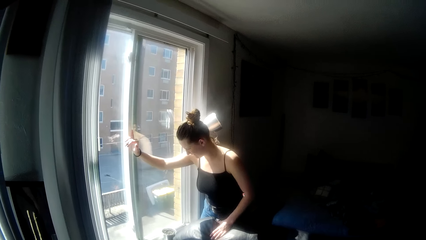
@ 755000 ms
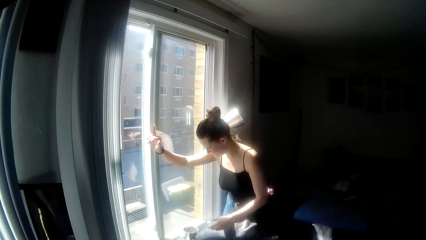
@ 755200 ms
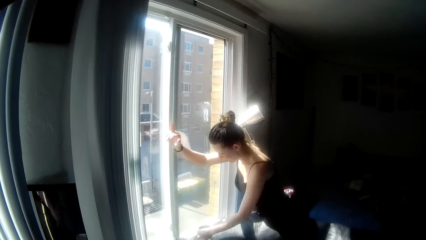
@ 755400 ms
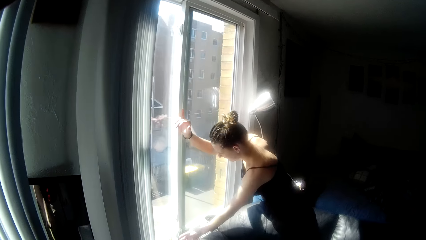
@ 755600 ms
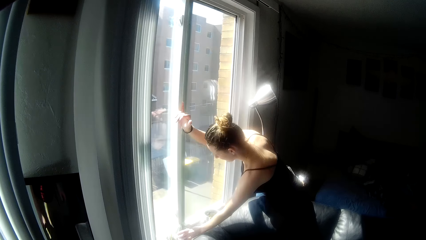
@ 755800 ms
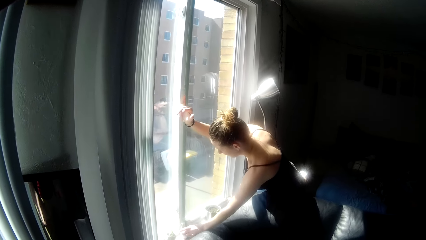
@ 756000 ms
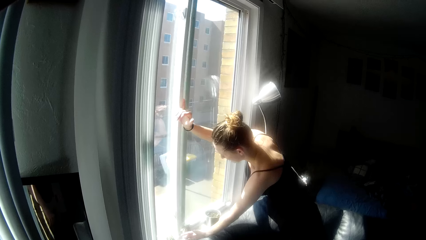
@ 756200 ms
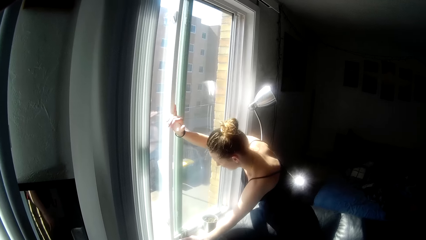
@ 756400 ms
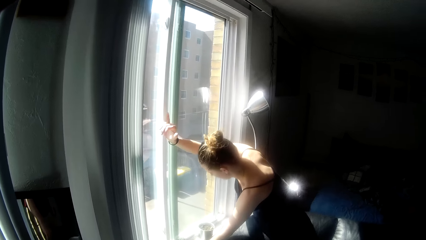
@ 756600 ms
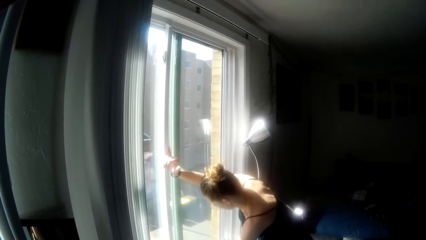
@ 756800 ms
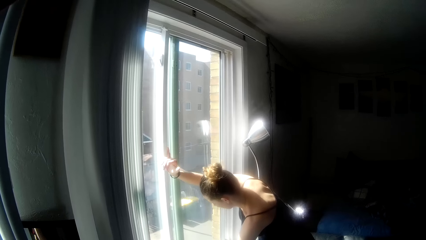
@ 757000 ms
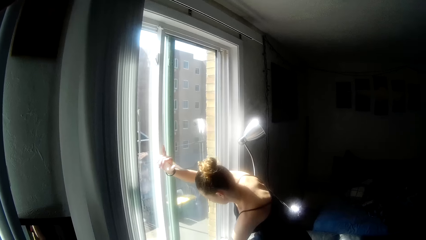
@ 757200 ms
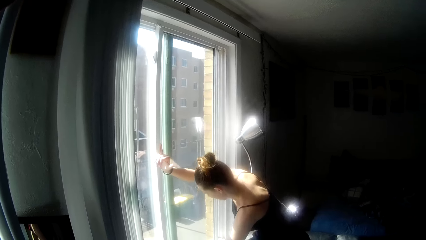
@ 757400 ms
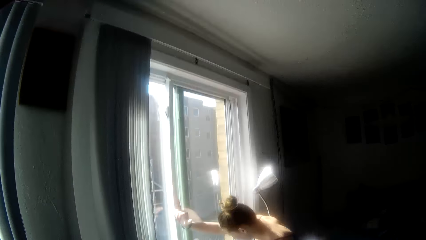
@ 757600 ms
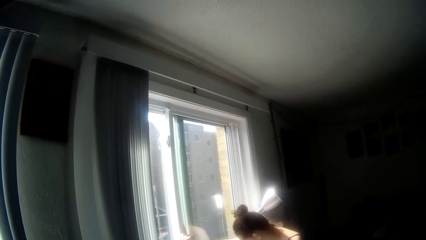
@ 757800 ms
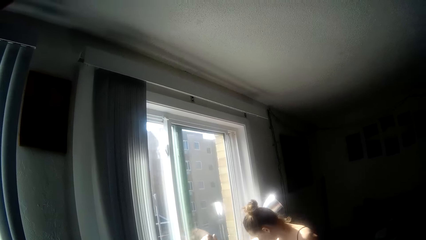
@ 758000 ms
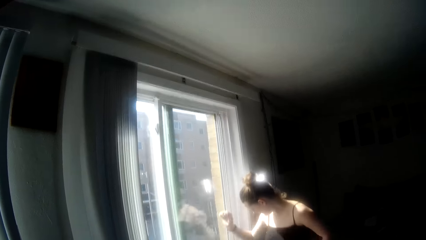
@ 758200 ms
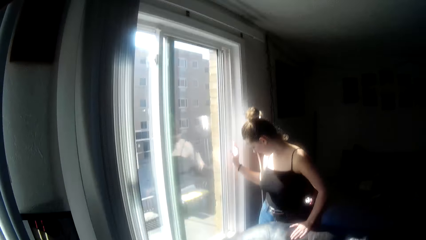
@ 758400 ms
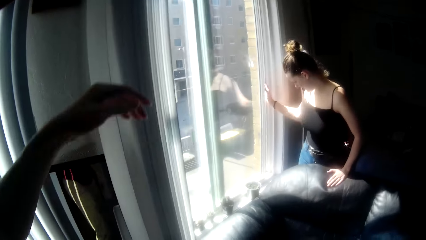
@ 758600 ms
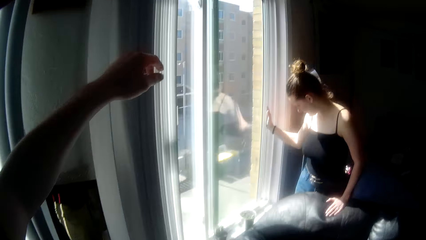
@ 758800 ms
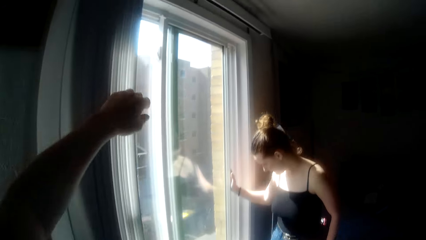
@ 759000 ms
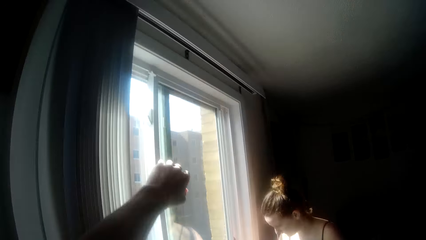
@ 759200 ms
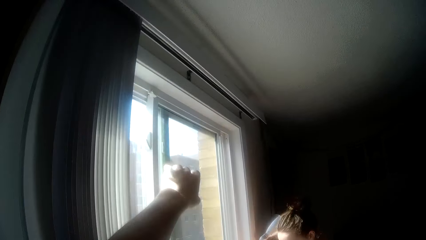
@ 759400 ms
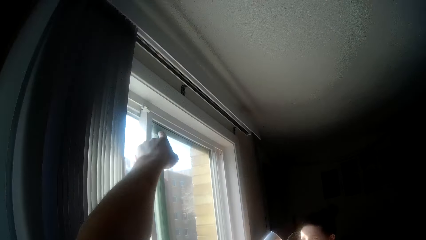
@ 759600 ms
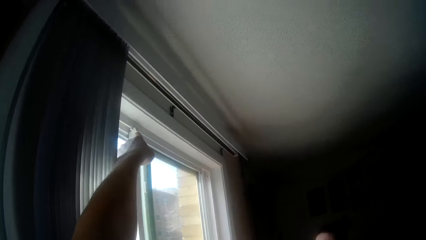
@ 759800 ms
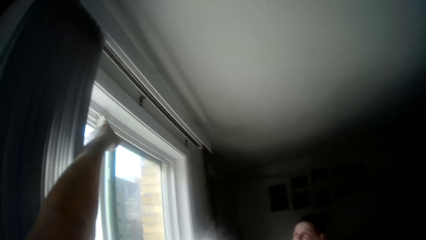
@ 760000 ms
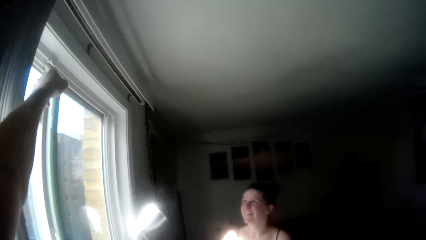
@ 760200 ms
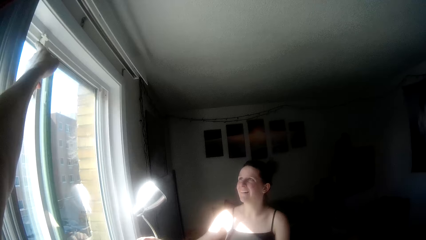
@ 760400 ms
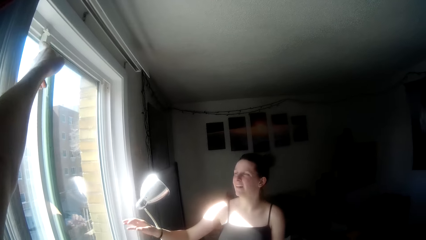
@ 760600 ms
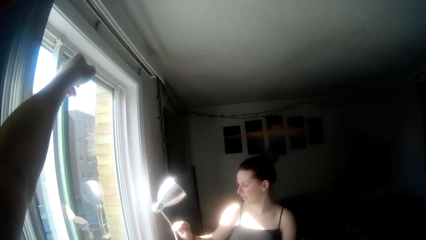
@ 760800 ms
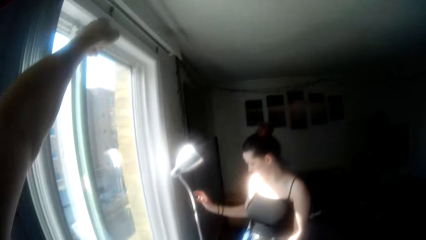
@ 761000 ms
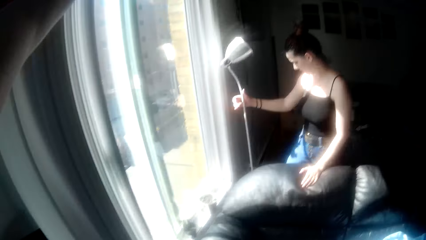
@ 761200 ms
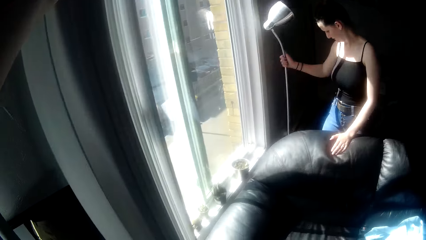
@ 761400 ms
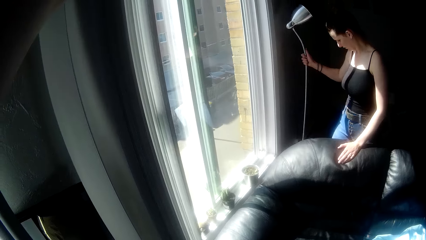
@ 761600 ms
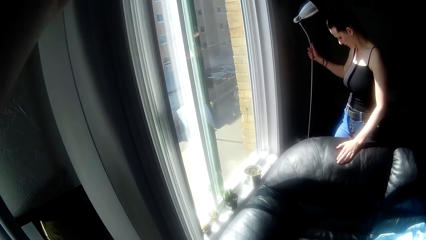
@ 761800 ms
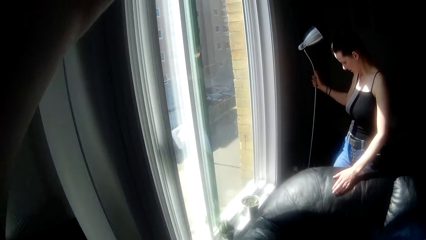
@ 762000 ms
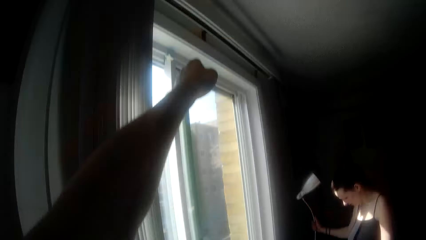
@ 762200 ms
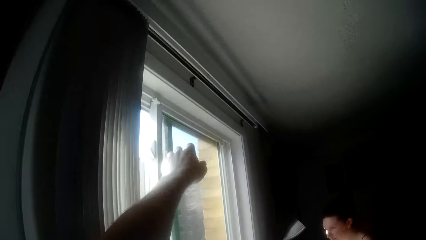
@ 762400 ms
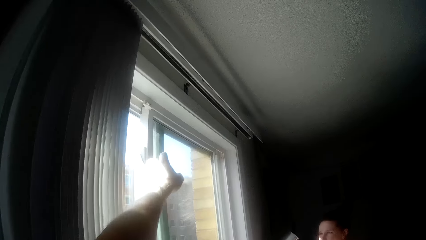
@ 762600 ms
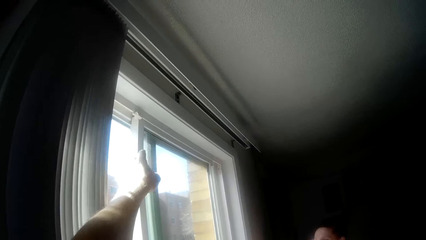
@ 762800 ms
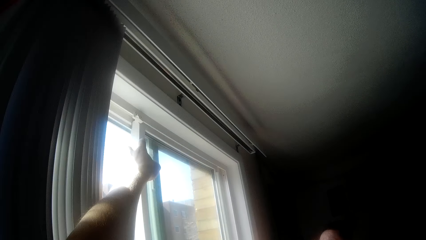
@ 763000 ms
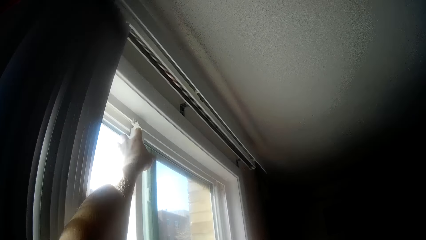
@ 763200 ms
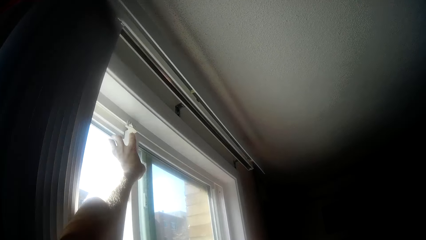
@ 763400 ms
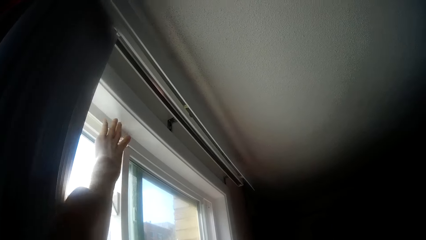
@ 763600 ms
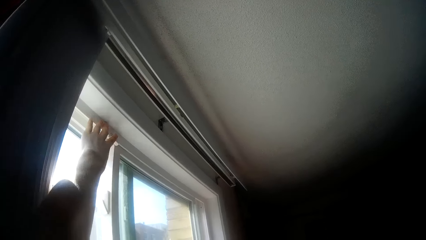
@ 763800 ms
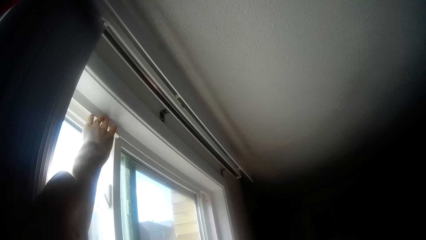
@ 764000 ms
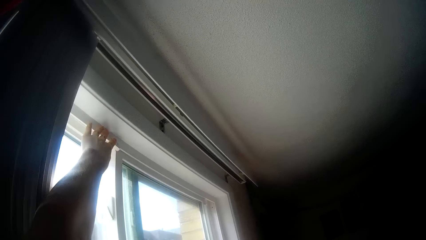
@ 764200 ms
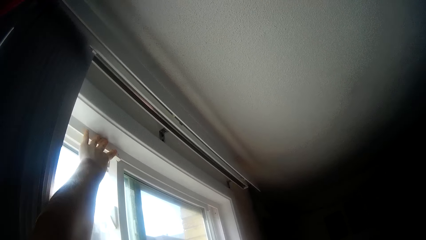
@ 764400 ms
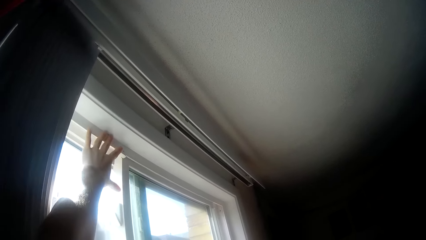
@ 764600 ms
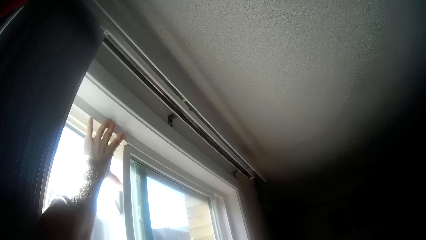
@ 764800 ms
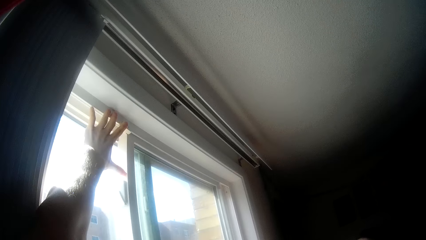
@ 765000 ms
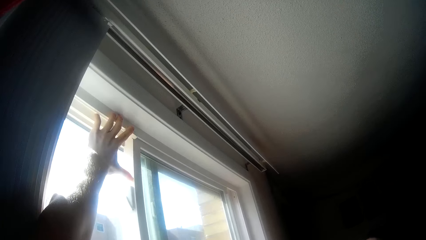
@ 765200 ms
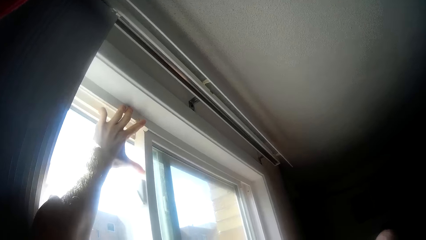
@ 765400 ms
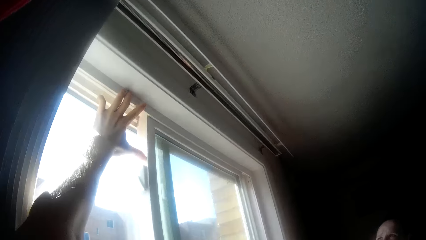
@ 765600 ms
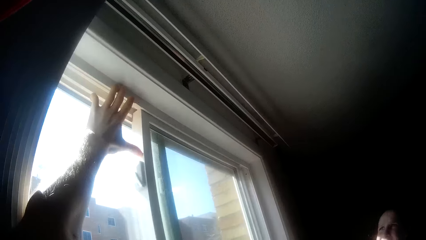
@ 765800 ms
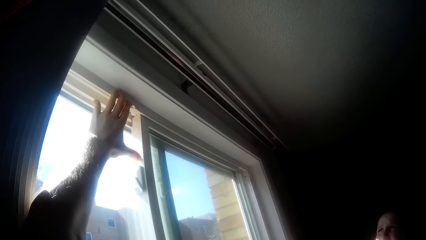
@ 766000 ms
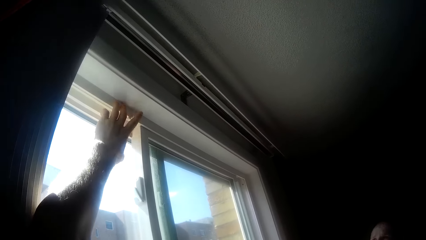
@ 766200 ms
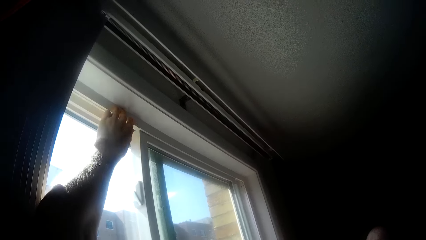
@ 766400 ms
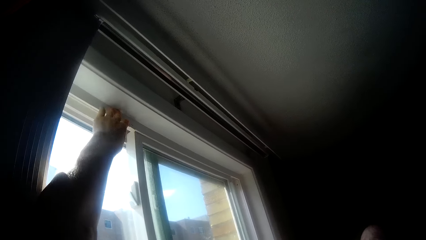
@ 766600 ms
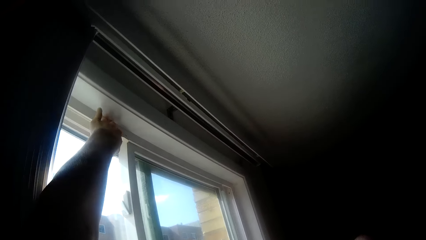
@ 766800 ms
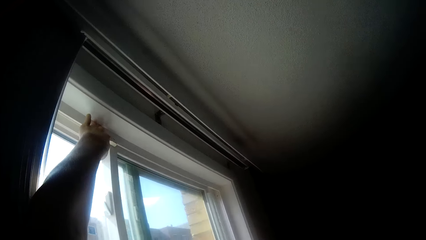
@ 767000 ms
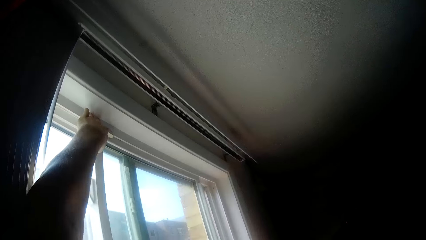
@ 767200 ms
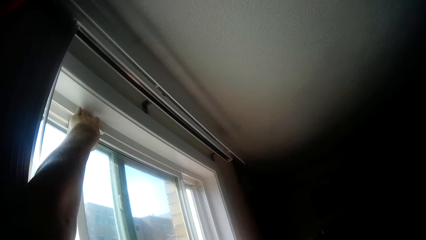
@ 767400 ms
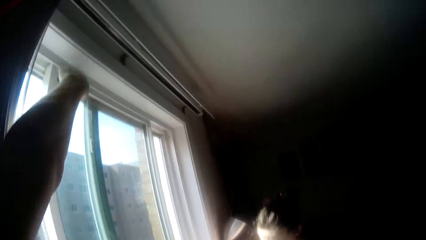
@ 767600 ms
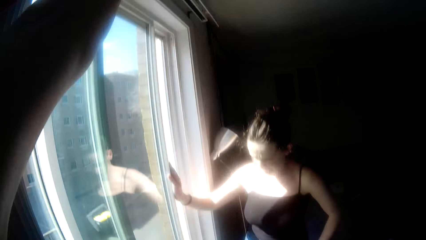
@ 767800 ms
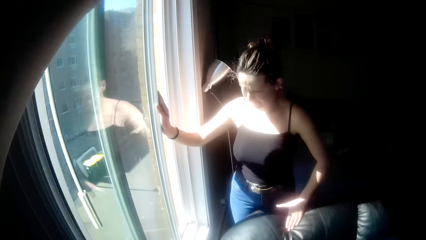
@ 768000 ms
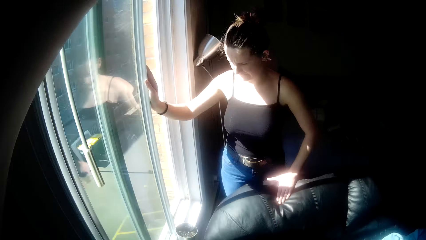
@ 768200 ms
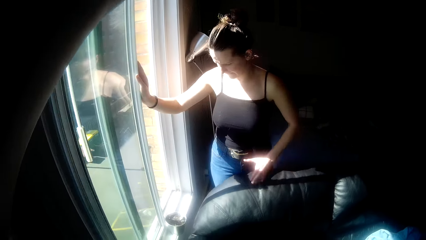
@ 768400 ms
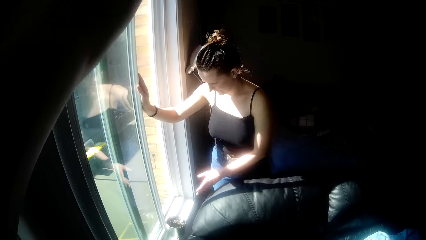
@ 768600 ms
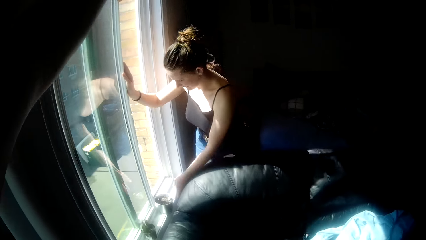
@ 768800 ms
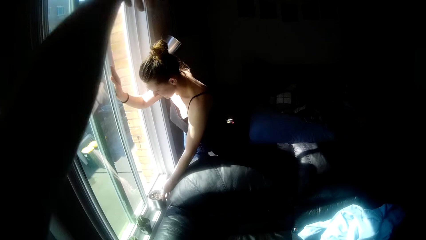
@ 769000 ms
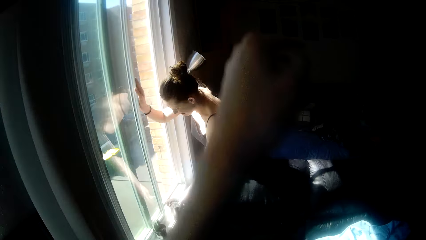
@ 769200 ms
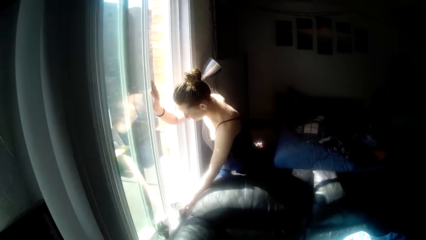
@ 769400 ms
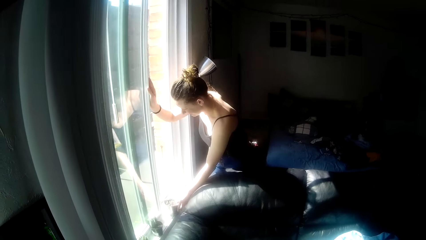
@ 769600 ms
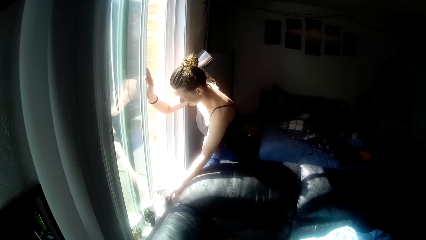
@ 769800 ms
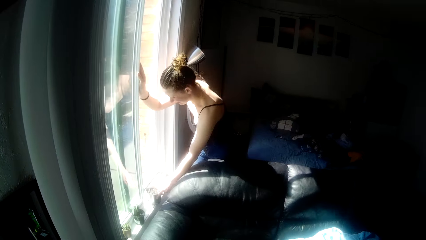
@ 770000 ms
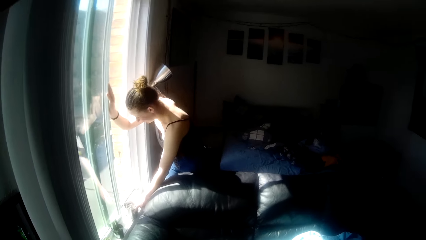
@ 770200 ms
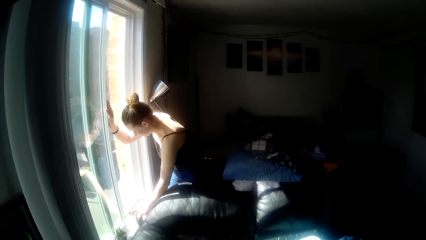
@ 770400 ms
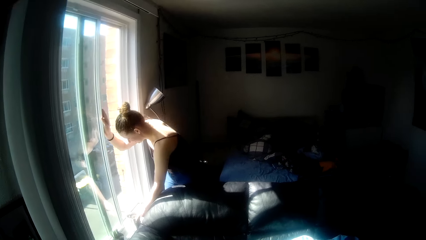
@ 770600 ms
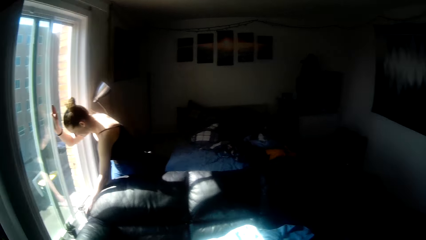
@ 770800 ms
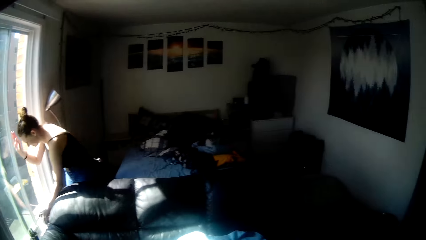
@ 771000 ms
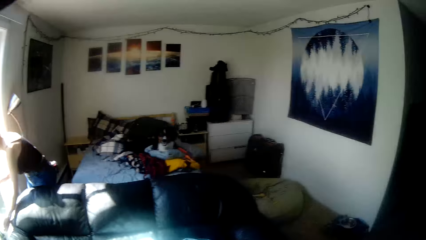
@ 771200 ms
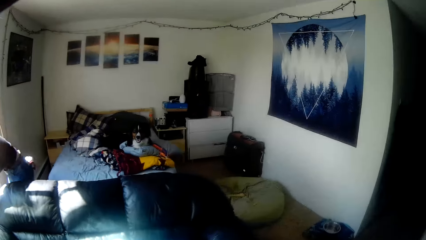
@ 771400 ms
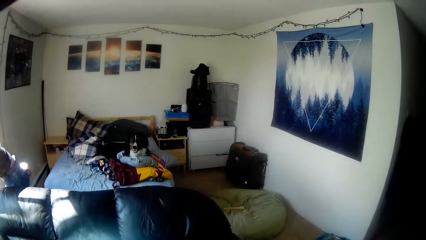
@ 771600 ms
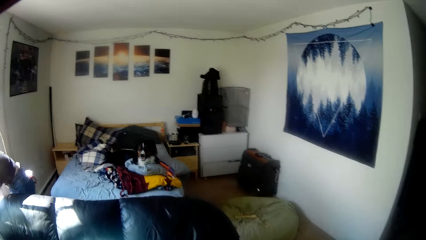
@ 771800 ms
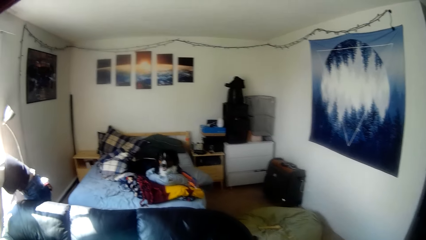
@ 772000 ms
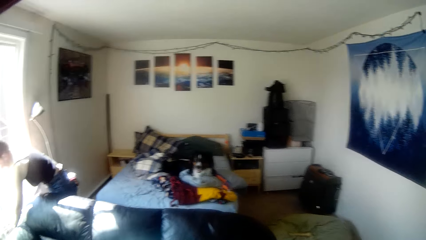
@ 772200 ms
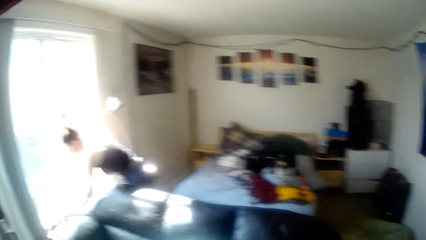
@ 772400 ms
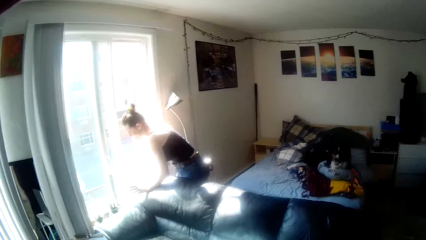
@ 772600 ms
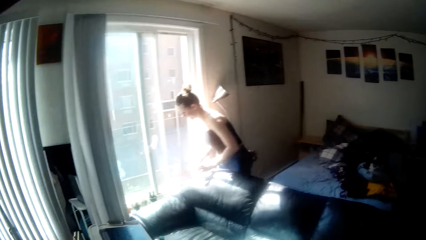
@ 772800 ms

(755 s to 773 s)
A lady opens the window. The camera wearer points at the window and raises a hand up. The lady shifts the bed lamp on the floor. The camera wearer stretches a hand to the window, opens the window and touches the window. The lady pushes the window. The camera wearer drops a hand from the window. The lady pushes the window. The camera wearer stares around the room.
